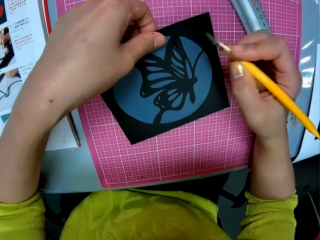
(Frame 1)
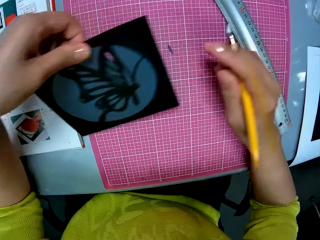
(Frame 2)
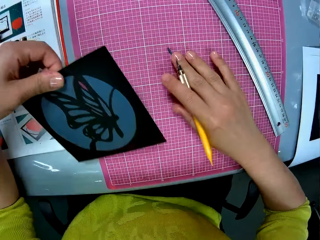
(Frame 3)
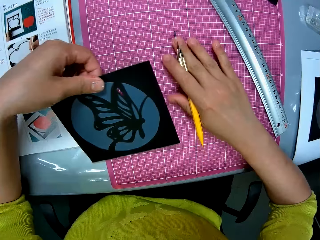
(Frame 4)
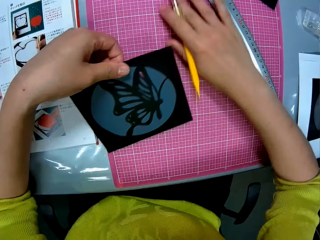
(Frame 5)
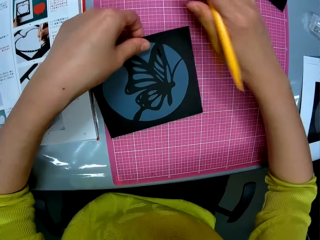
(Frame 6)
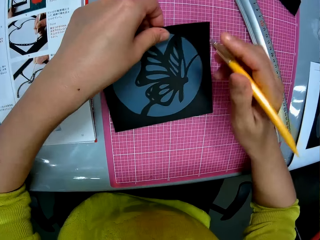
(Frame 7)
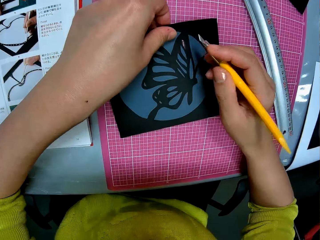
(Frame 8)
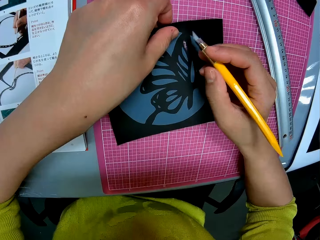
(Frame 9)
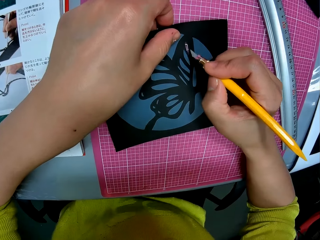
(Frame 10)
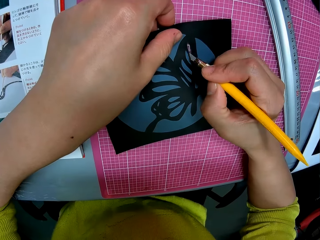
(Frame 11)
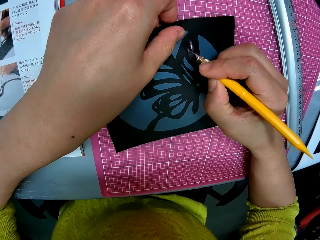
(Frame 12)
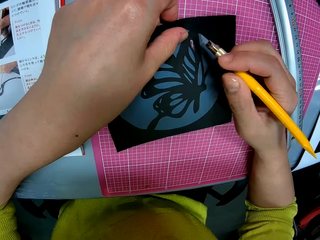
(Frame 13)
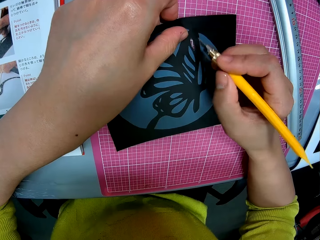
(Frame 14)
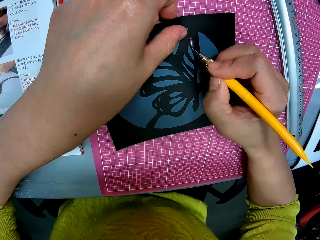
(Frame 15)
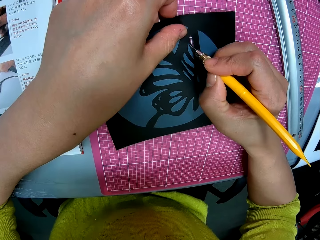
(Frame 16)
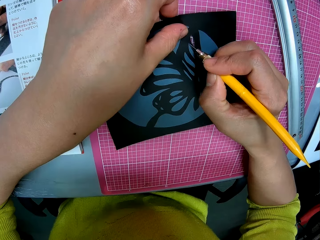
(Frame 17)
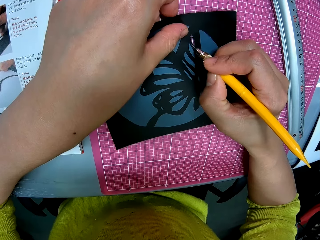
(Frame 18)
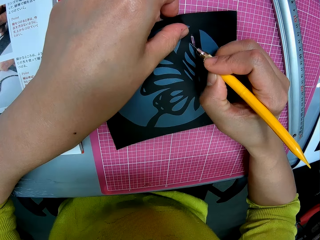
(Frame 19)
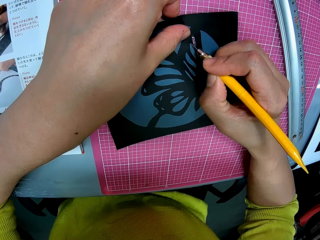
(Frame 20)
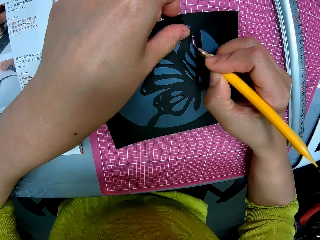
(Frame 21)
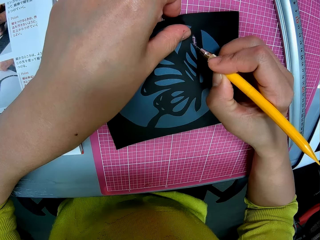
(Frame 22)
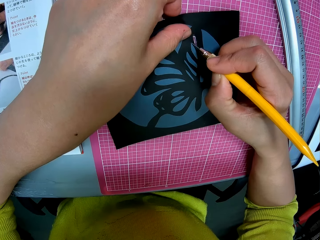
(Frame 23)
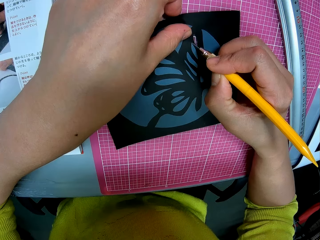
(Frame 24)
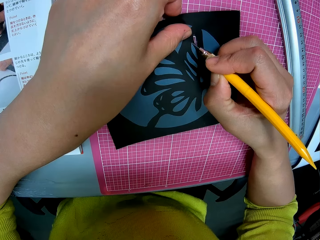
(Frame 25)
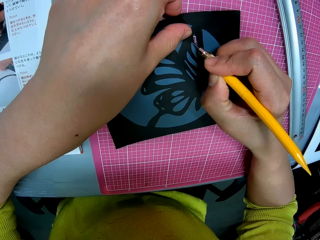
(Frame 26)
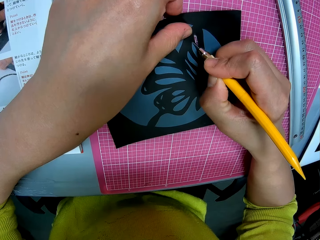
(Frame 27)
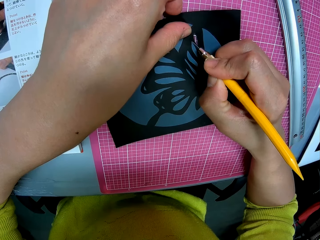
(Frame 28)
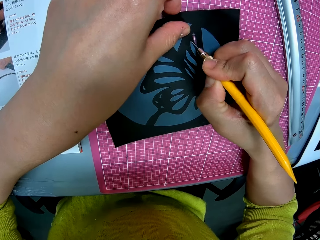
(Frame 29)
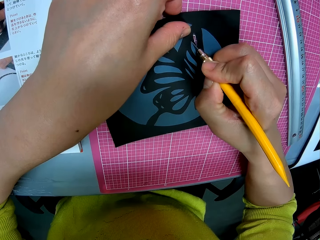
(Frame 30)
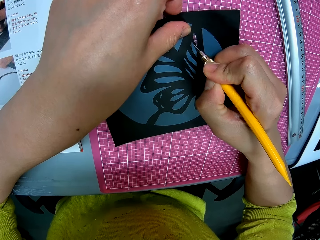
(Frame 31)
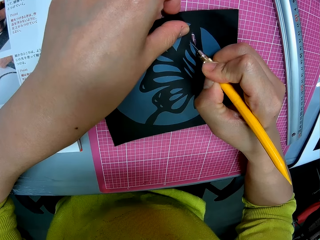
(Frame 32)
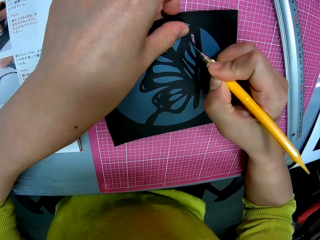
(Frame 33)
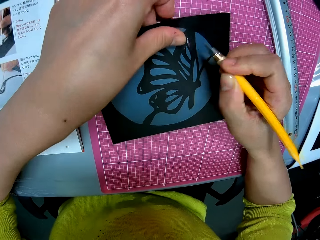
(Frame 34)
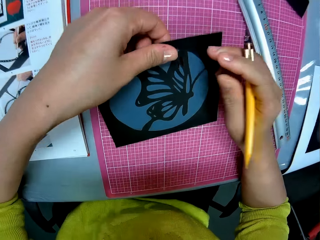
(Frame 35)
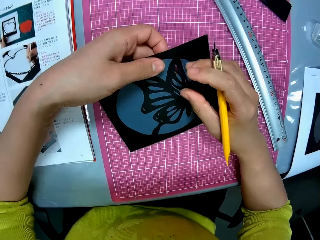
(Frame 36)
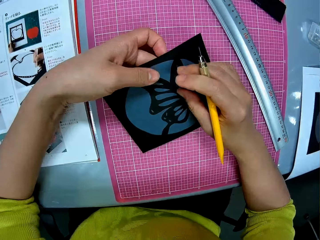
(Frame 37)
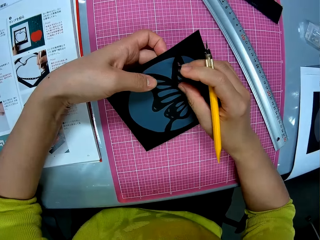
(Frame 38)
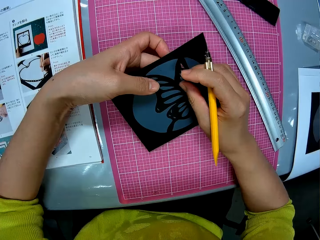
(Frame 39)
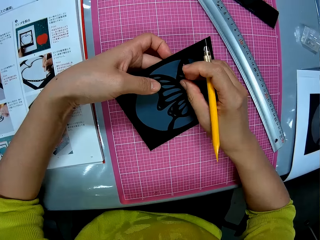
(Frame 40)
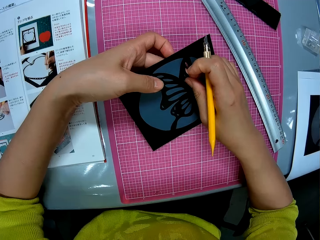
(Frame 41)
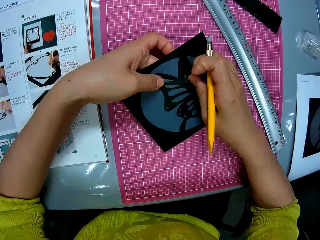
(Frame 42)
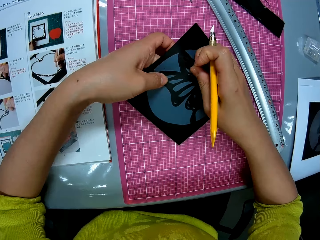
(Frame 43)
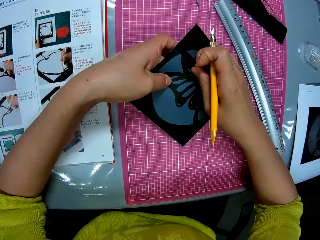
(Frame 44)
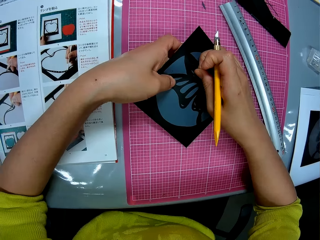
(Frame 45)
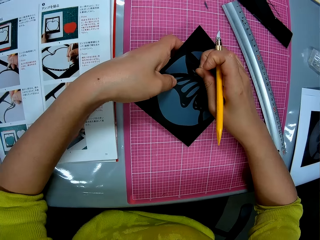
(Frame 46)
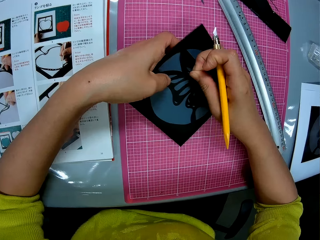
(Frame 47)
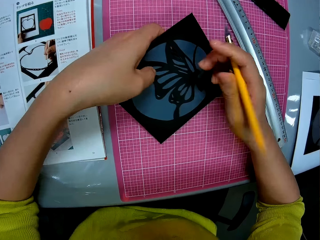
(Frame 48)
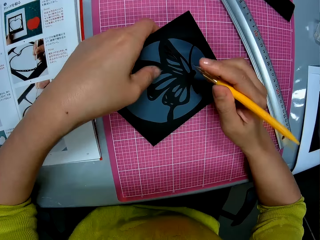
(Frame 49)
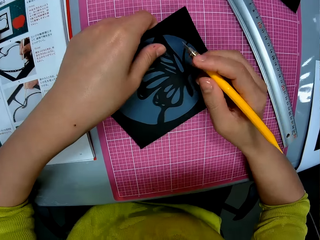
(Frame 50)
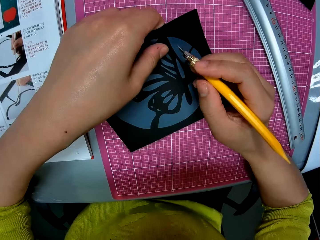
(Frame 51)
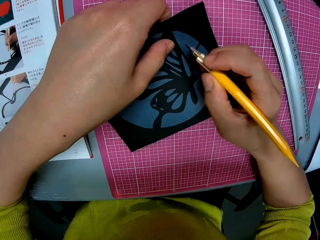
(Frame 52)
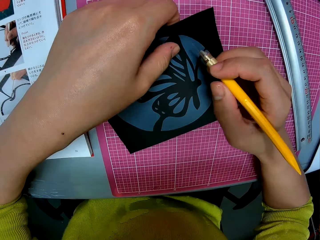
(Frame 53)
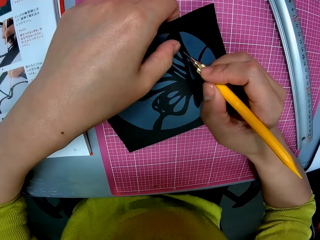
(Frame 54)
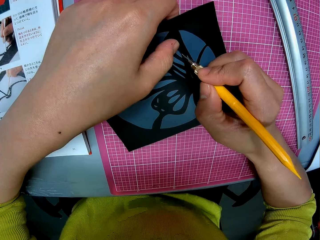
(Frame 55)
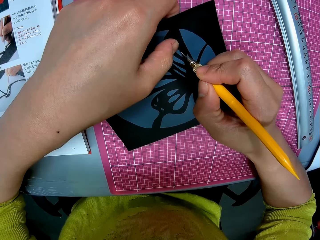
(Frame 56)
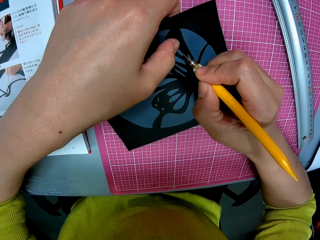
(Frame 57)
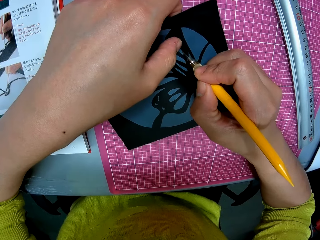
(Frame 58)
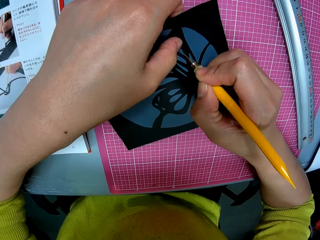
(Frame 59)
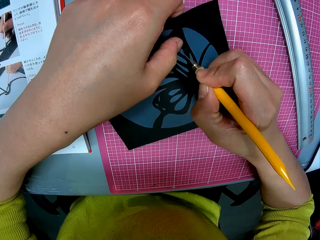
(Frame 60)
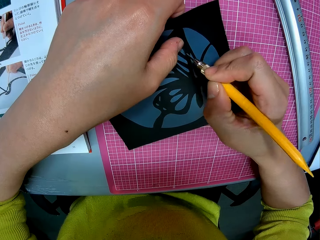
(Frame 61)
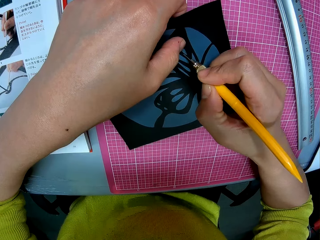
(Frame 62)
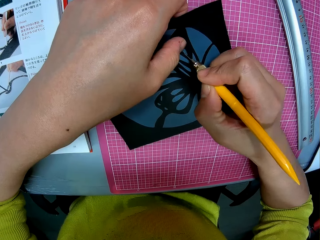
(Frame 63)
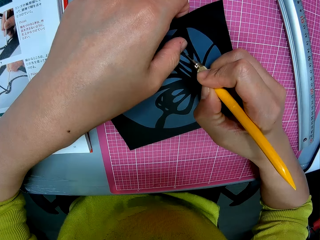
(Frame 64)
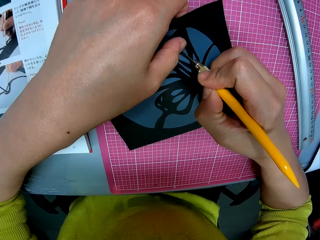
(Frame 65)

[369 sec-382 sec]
The camera wearer removes a piece of paper on the table with his right hand, pushing it away. He adjusts the card stock paper. He cuts the image with the pen cutter. He adjusts the card stock paper. He removes a piece of paper from the image with his right hand. He adjusts the hobby knife. He cuts the card stock paper.

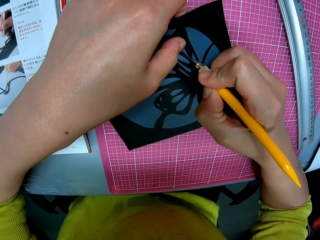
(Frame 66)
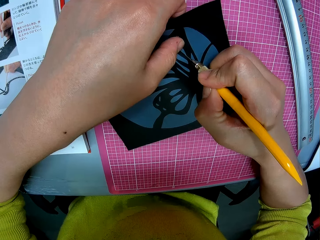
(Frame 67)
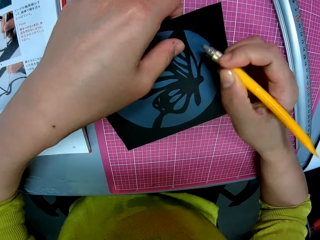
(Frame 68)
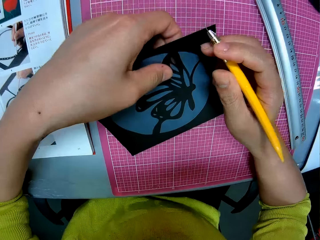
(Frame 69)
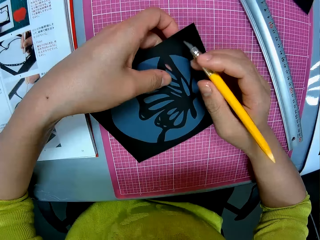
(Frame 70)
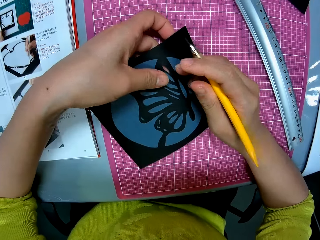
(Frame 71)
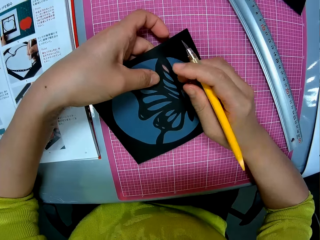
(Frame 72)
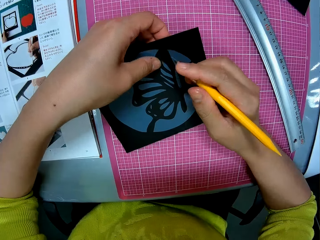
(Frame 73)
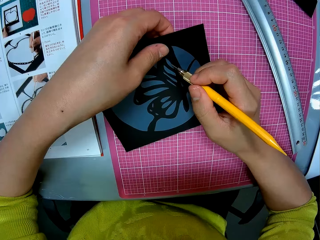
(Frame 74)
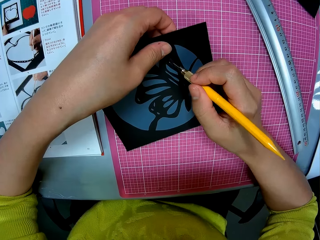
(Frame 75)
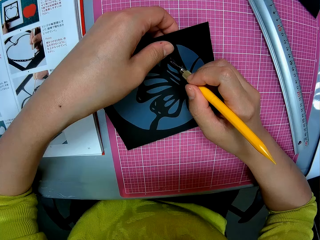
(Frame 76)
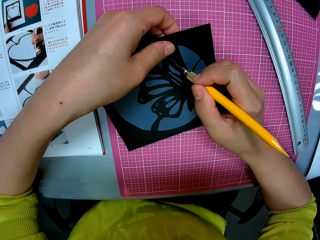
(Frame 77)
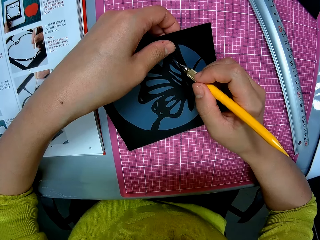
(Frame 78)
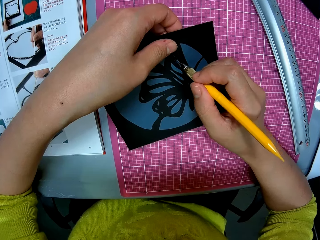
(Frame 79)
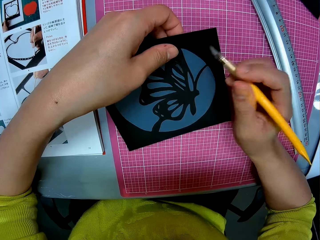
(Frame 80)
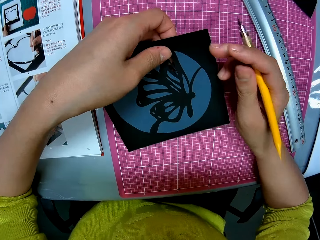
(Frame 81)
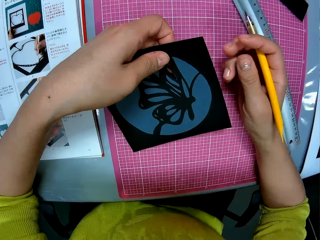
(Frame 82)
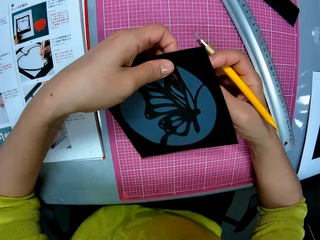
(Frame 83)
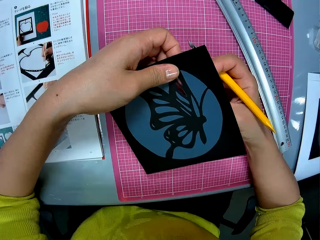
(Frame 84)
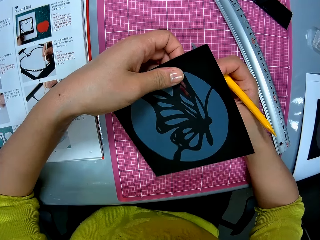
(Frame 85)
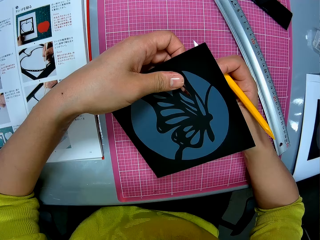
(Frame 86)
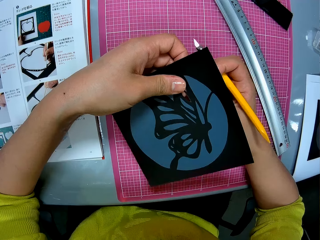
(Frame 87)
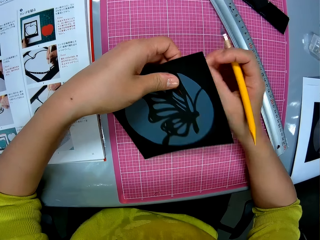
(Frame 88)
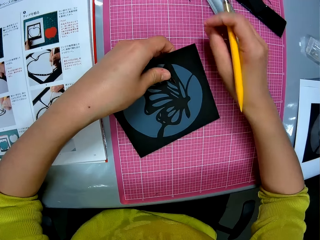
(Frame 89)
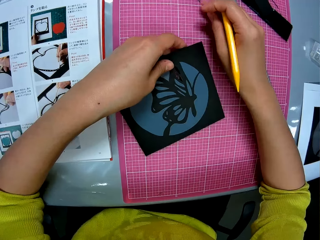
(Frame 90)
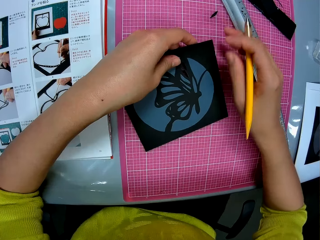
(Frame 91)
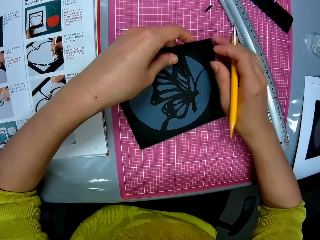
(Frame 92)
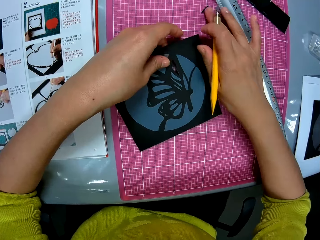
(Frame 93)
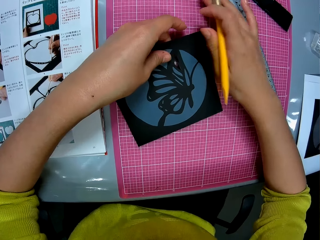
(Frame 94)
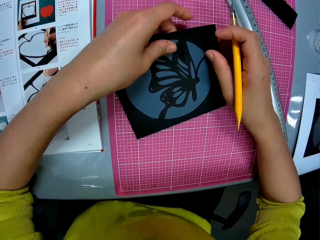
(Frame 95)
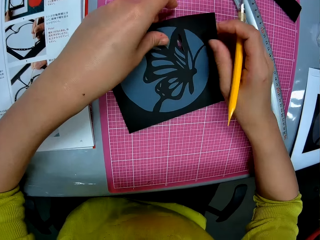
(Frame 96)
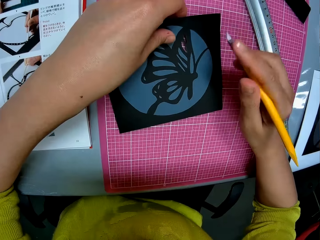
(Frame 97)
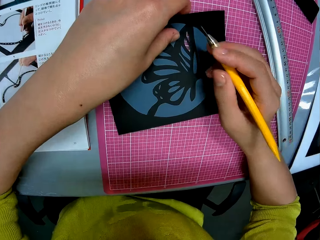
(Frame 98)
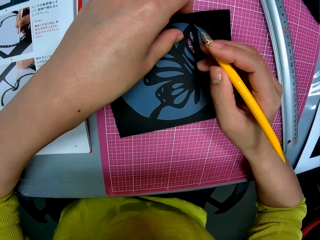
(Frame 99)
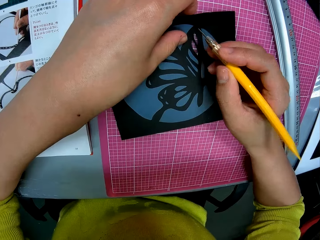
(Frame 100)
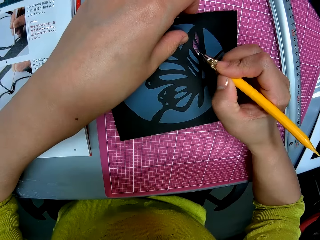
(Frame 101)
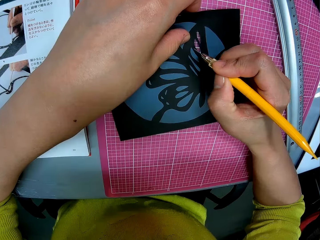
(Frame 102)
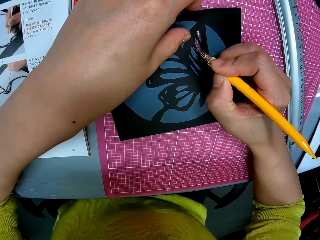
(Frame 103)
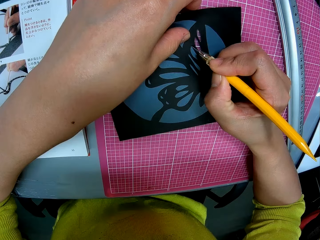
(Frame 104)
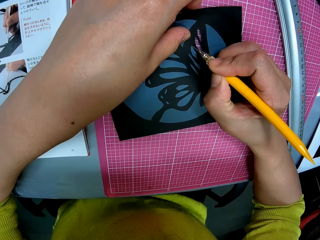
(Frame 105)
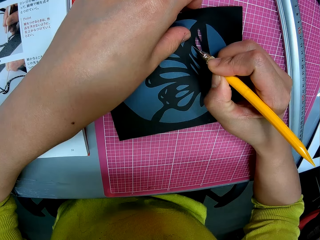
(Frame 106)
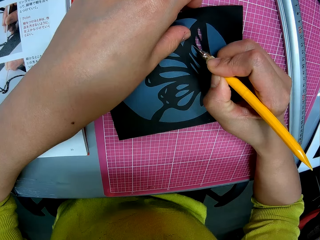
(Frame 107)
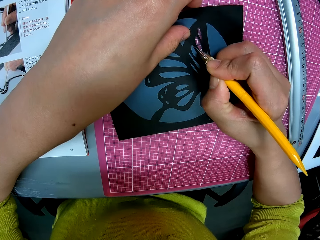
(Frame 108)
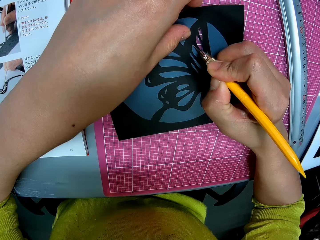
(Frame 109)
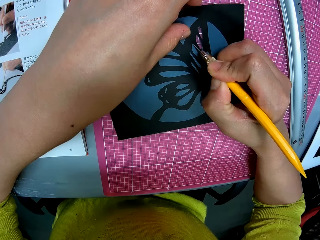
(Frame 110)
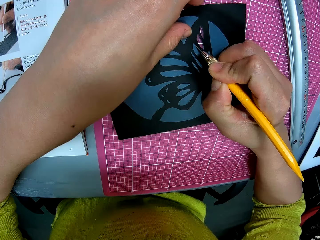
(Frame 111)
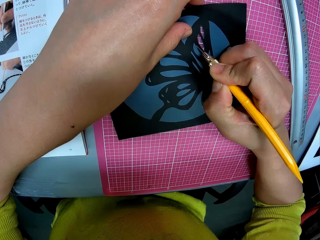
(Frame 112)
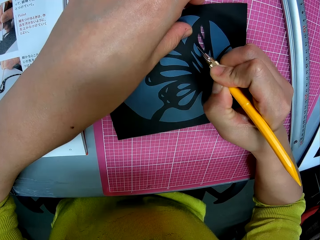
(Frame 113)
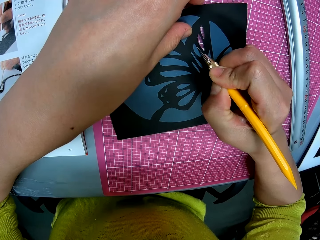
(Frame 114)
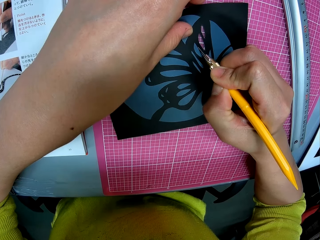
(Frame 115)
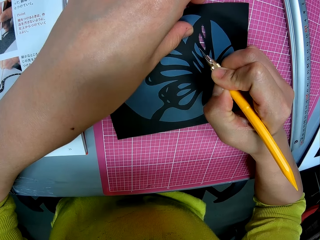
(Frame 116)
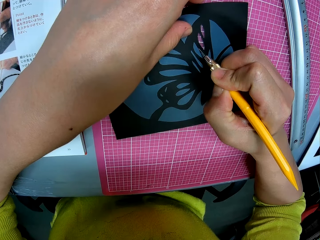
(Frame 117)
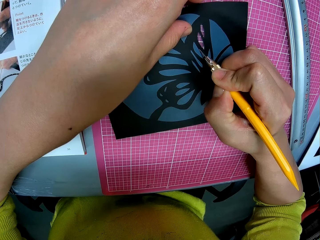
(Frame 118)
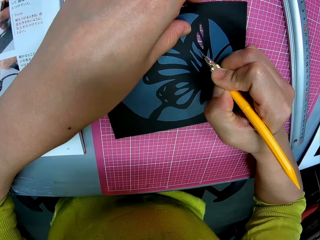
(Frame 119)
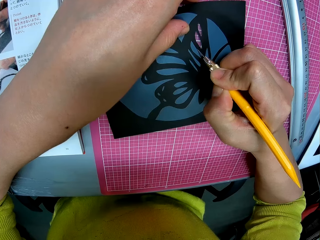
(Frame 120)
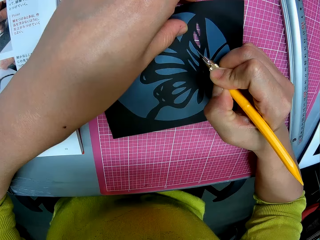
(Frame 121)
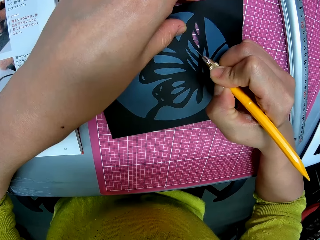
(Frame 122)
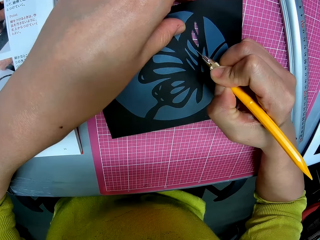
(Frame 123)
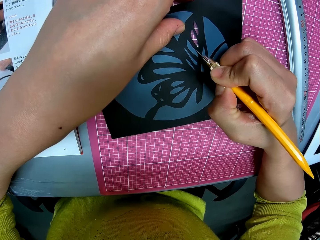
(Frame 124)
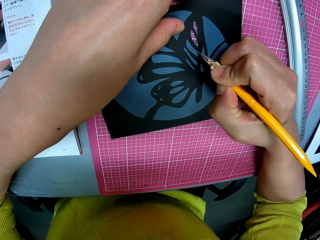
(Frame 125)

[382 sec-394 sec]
The camera wearer adjusts the card stock paper and plucks out the cut piece of paper. She places the cut piece of paper on the cutting mat with her right hand. She pushes away the cut piece of paper. She adjusts the card stock paper. She cuts the image with the pen cutter.
